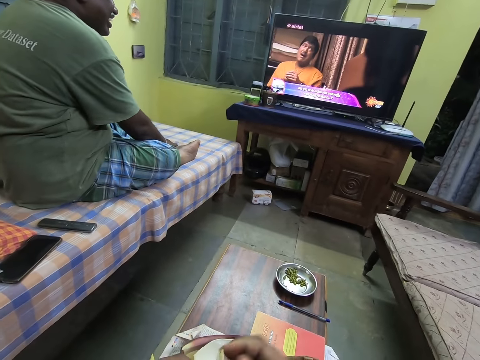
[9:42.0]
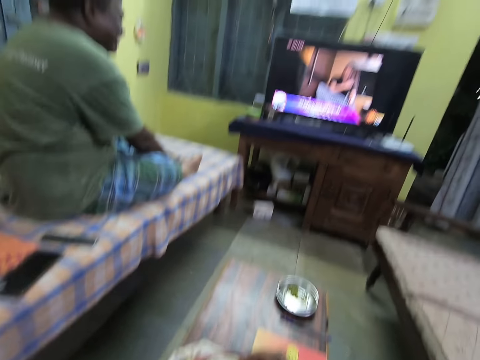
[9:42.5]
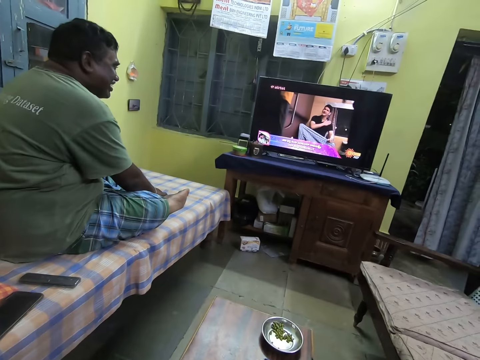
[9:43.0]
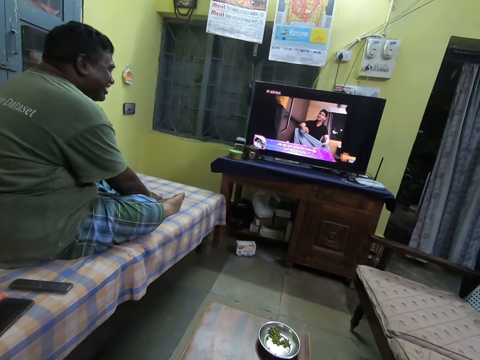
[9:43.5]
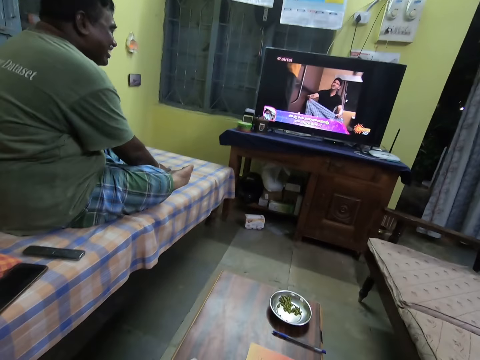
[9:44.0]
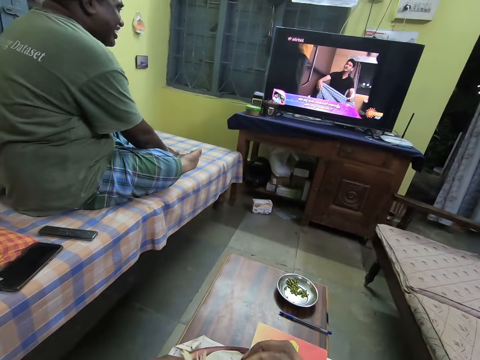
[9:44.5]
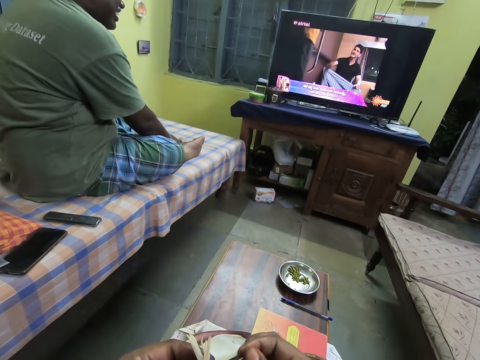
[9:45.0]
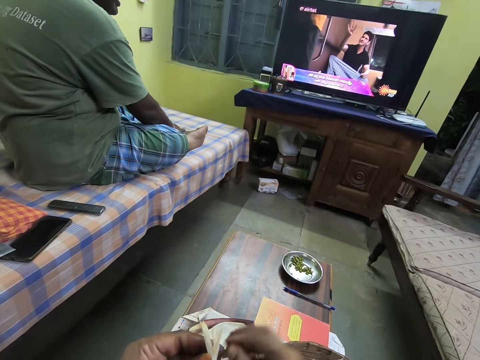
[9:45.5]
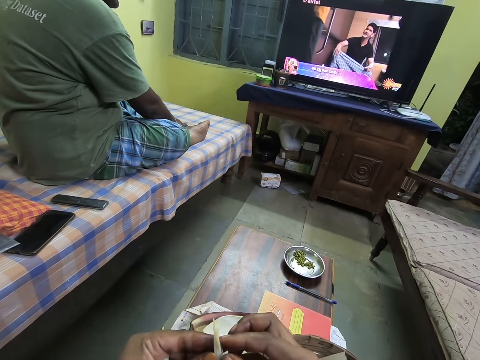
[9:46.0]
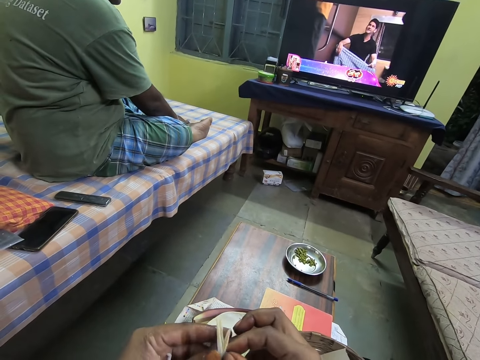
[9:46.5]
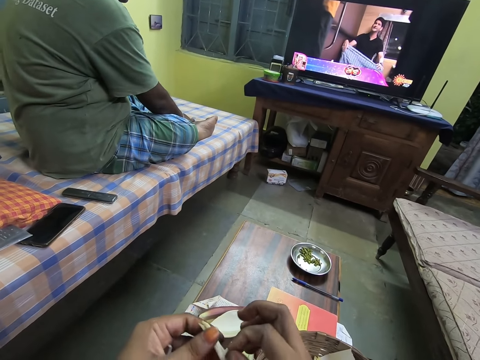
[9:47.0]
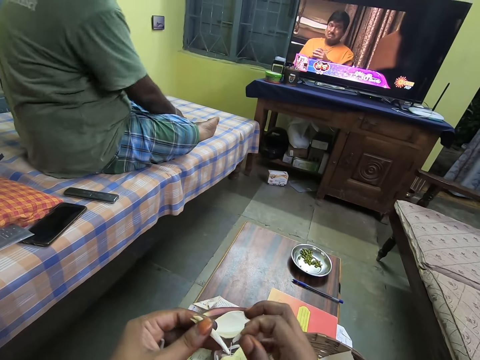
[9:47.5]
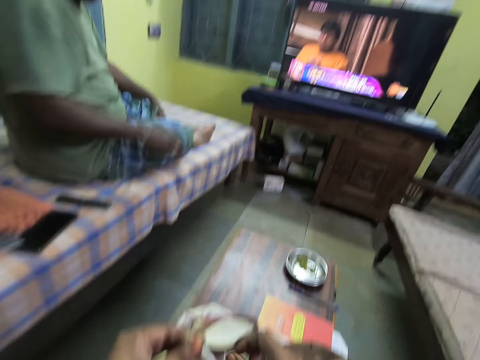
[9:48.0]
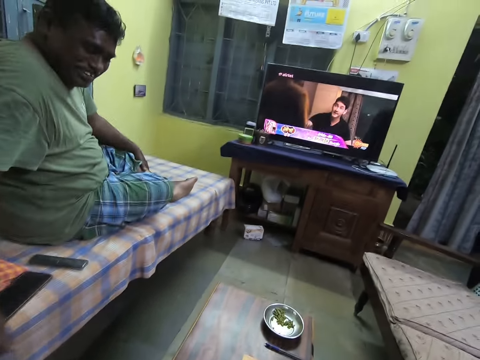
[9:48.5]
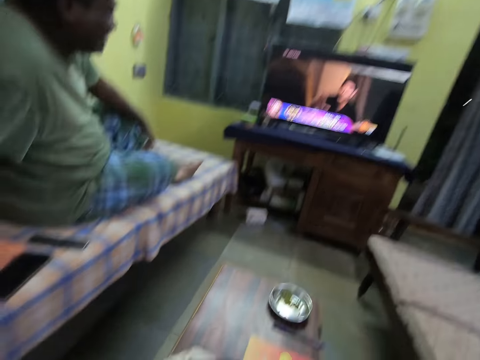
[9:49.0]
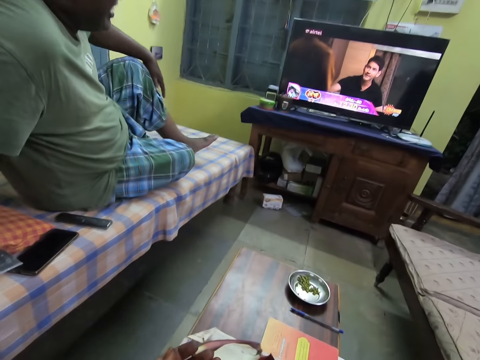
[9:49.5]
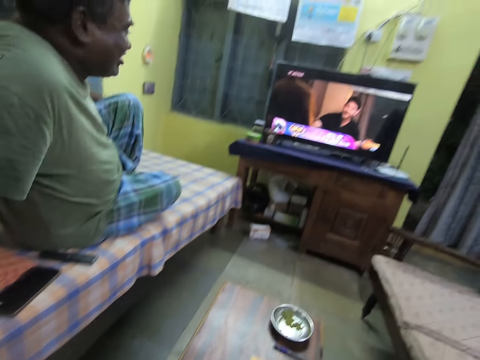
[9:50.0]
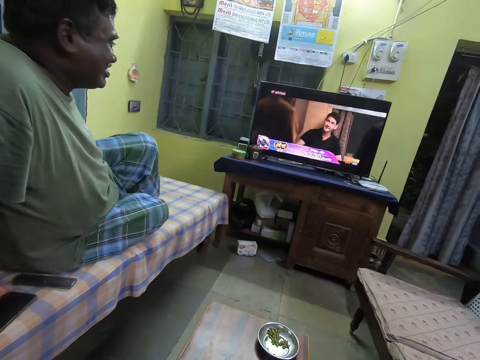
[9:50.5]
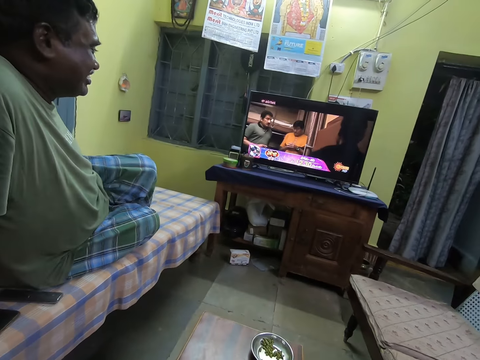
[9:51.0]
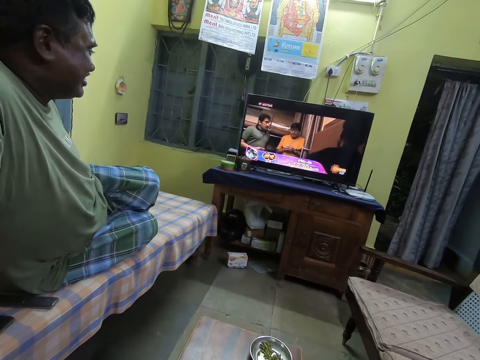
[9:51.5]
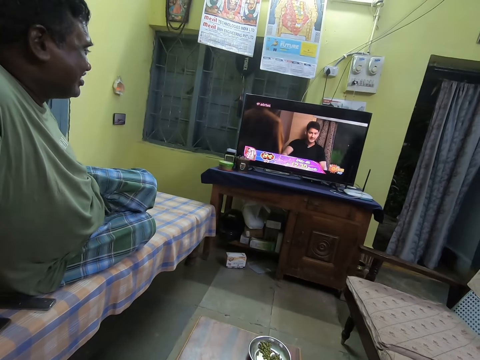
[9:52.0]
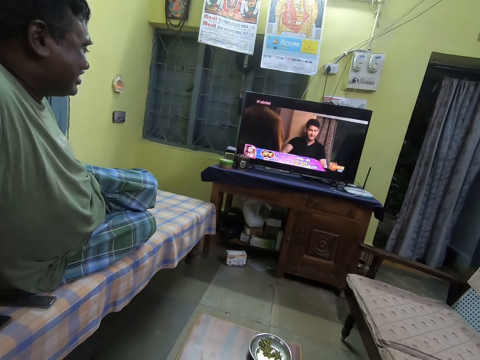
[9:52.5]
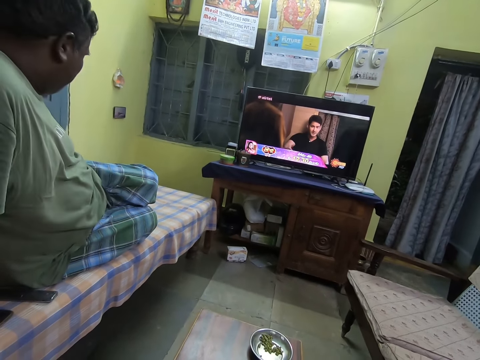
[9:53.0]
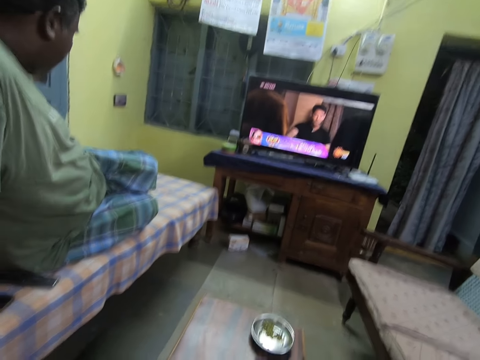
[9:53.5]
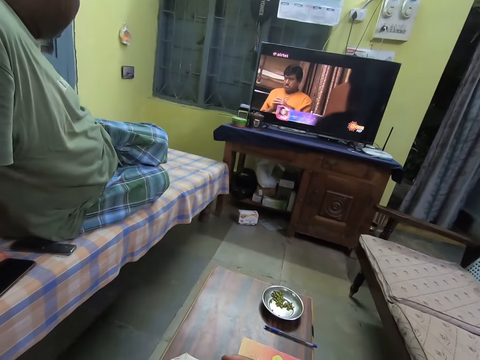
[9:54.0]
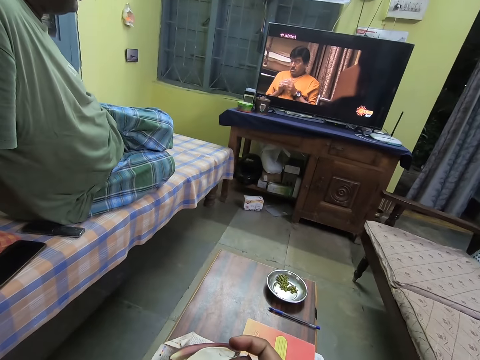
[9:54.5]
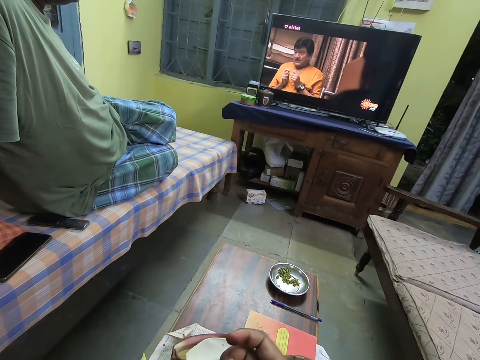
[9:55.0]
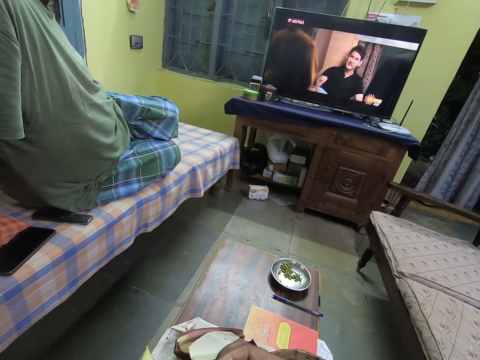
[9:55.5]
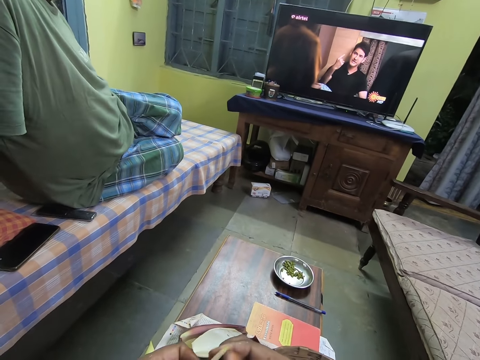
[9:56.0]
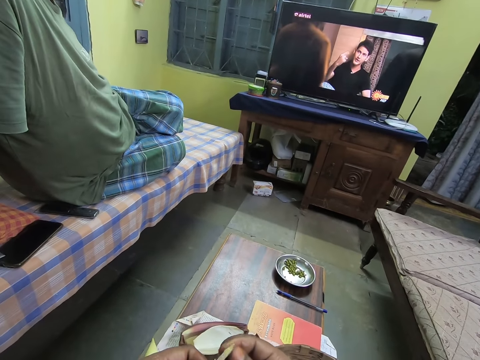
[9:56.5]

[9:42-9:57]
The camera wearer watches the television. They put the banana flowers down. A man places his right hand on a bed in the room. The camera wearer watches the television.

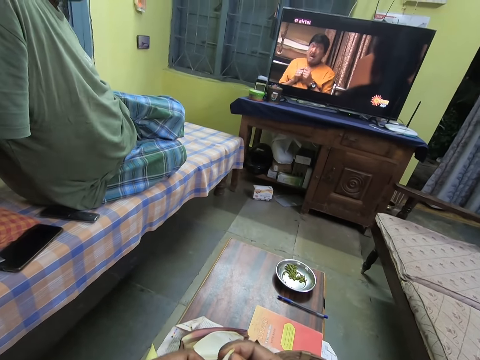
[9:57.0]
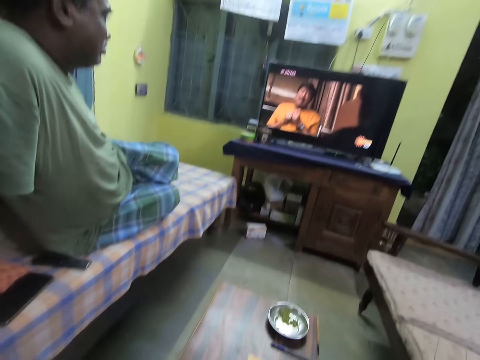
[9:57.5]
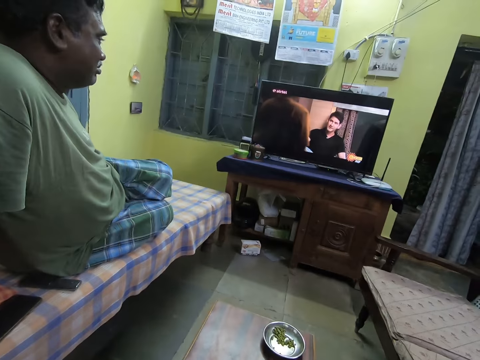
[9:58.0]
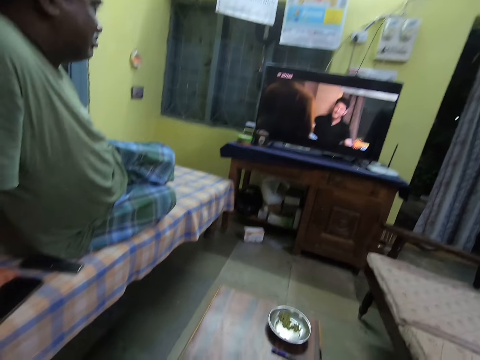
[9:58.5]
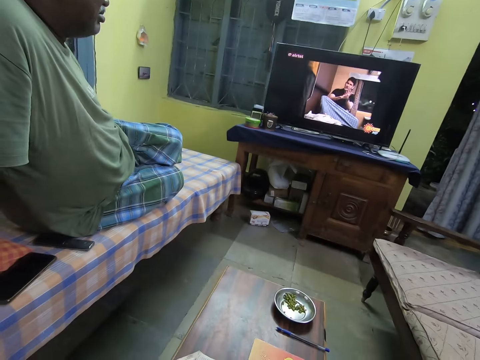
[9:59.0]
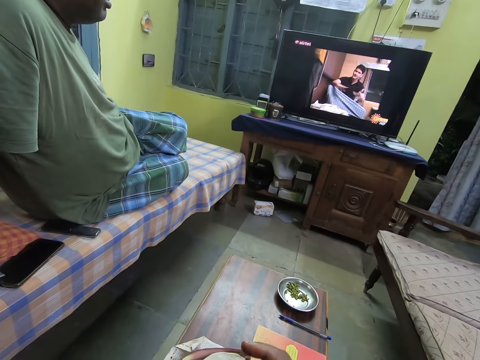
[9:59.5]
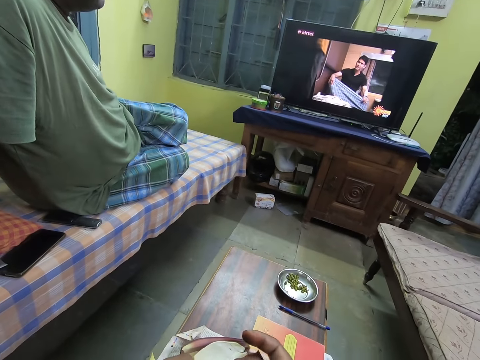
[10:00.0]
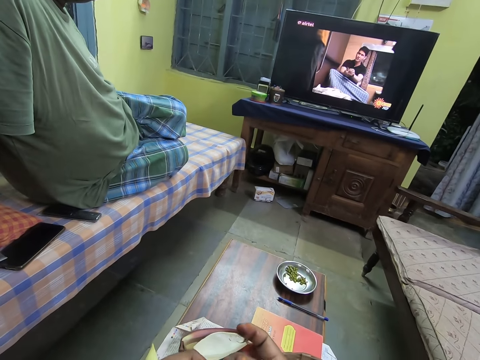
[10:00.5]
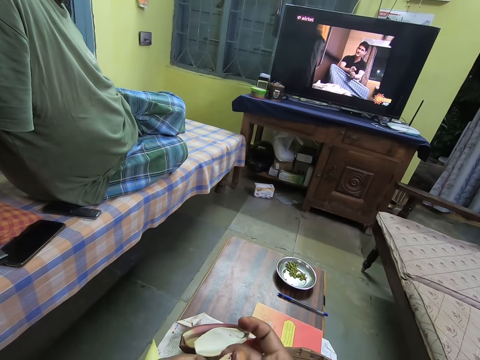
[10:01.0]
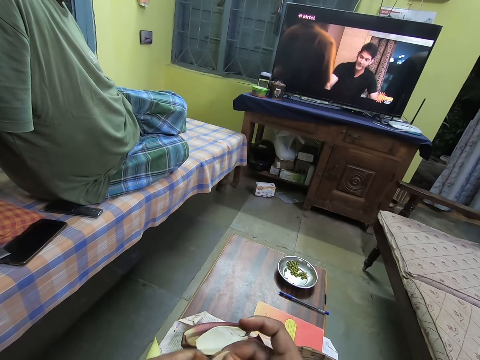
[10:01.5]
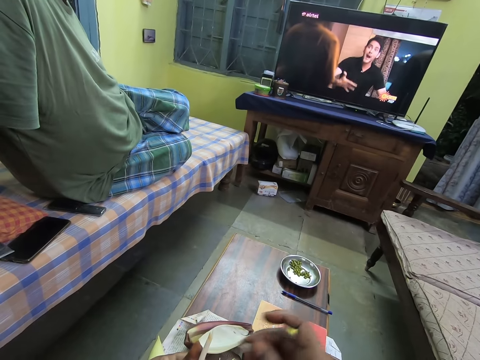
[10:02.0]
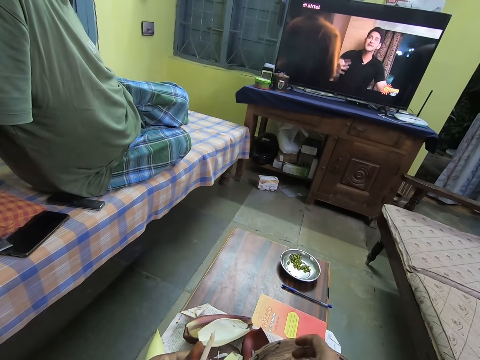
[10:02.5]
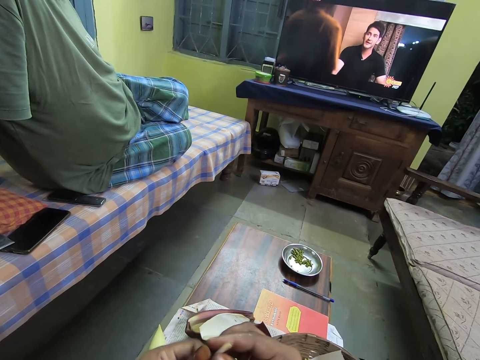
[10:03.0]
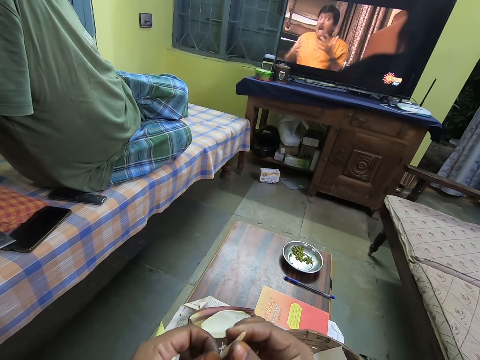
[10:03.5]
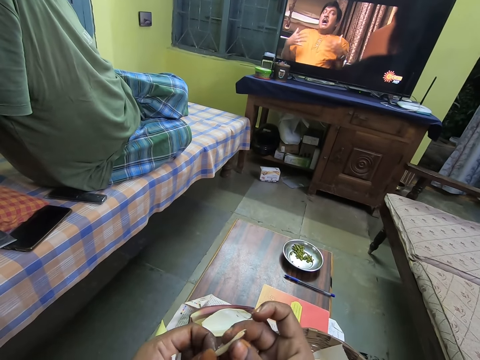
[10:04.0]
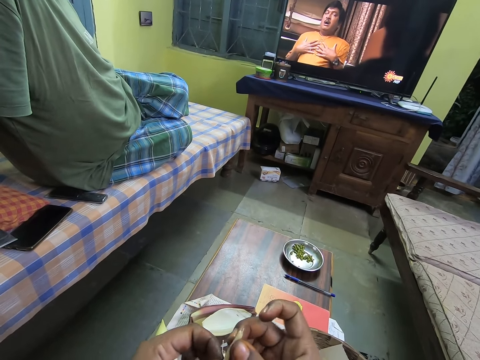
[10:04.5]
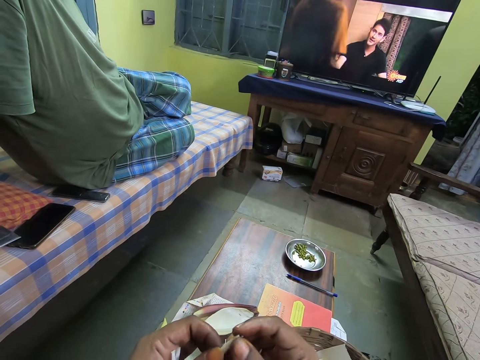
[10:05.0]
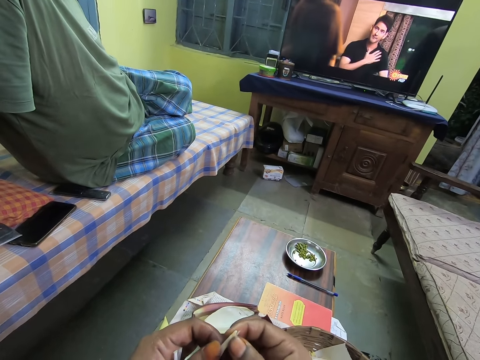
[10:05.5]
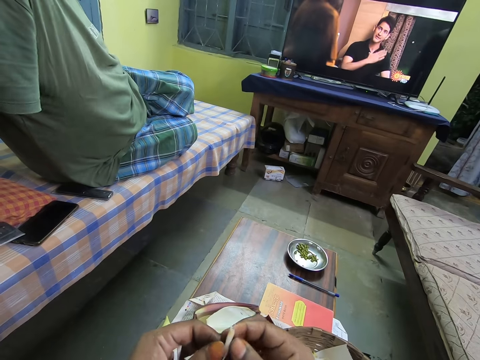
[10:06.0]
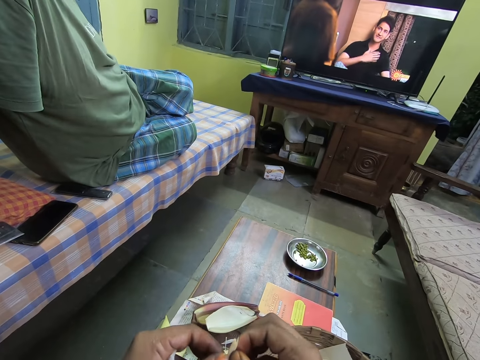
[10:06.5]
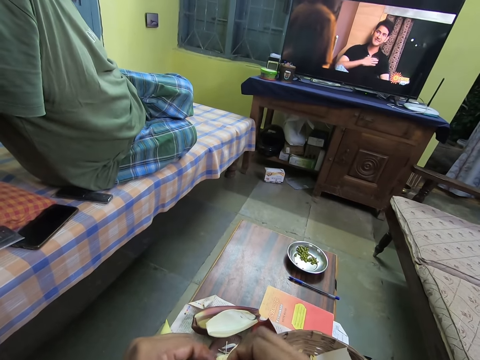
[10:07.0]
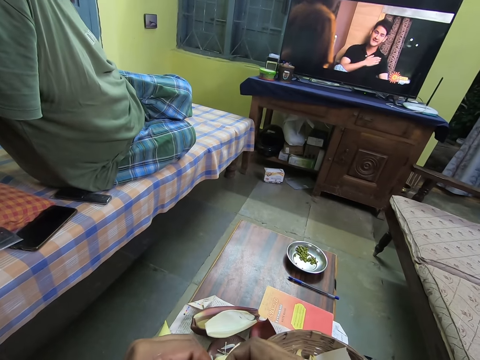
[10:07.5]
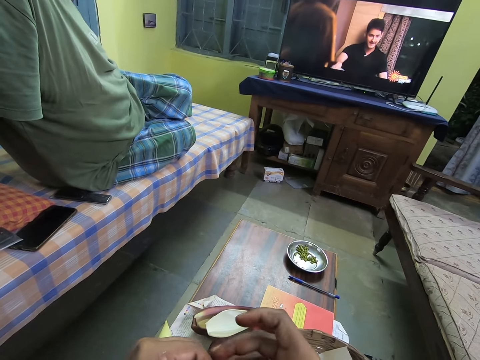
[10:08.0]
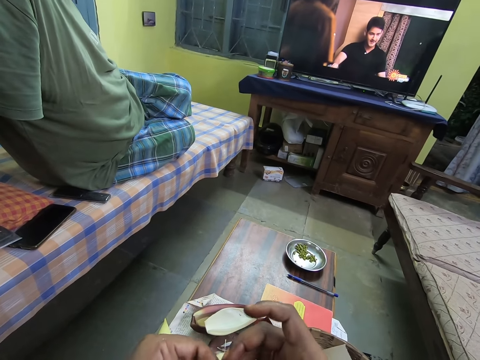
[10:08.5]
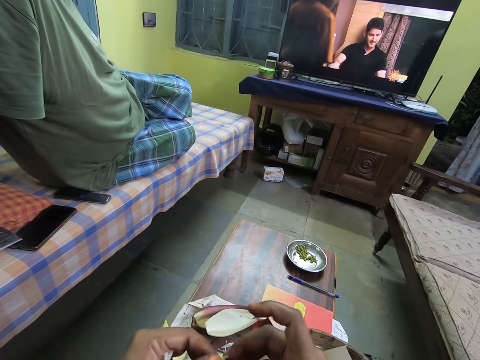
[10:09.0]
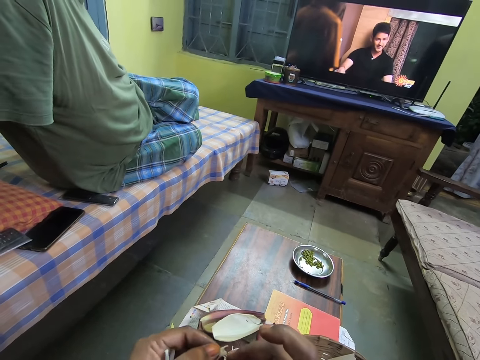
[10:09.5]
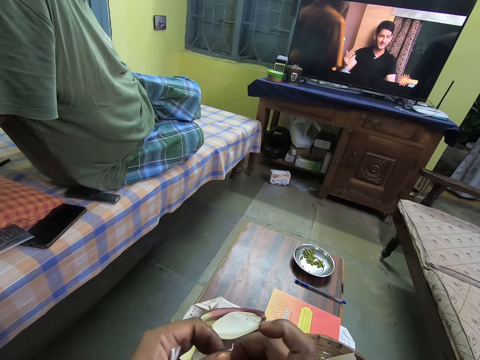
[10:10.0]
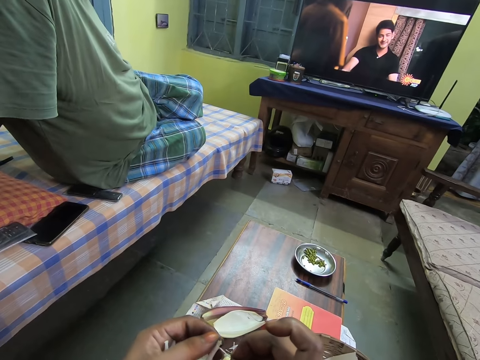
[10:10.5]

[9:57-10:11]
The camera wearer drops a piece of the food crop into the basket on a table with her right hand. She processes the food crop with both hands. She removes the banana flower from the flower bud.
